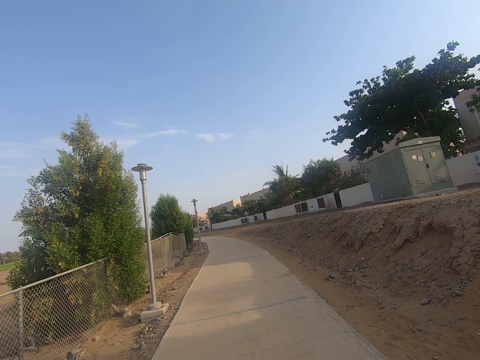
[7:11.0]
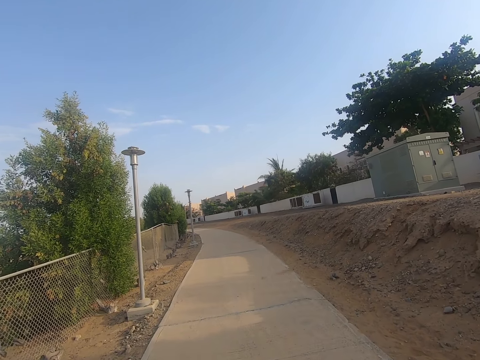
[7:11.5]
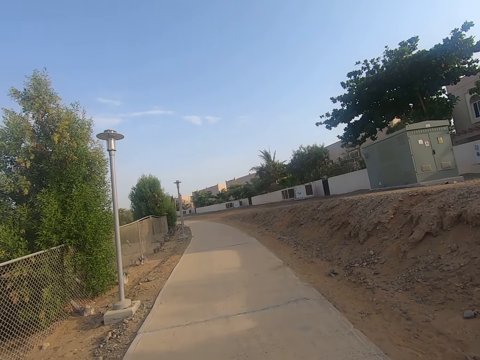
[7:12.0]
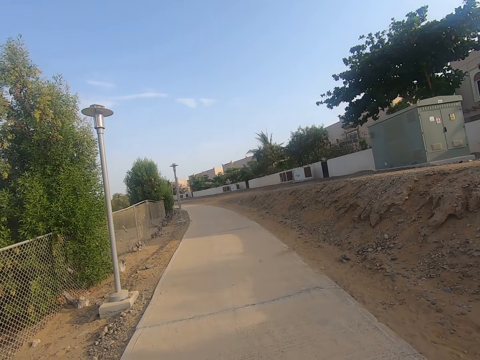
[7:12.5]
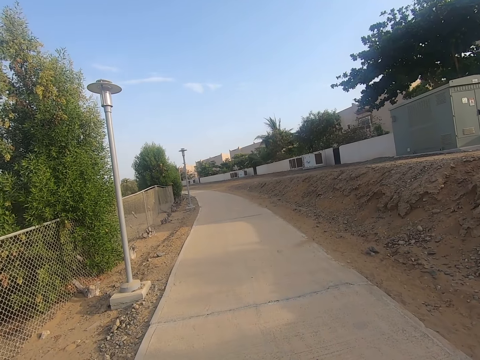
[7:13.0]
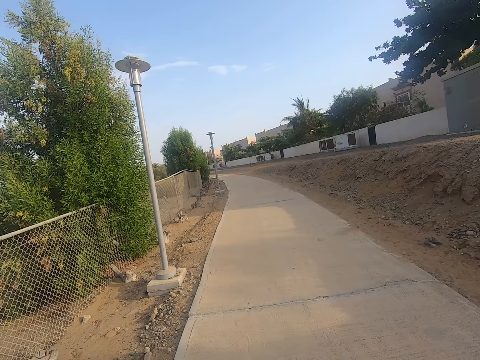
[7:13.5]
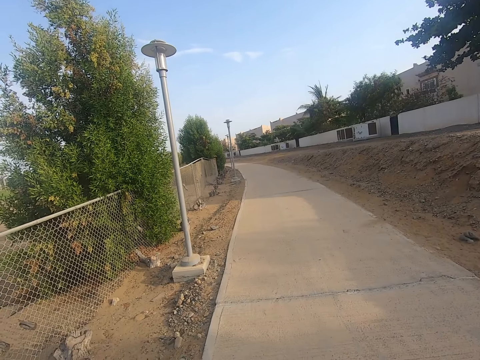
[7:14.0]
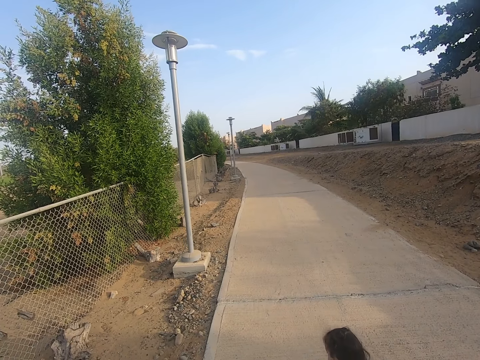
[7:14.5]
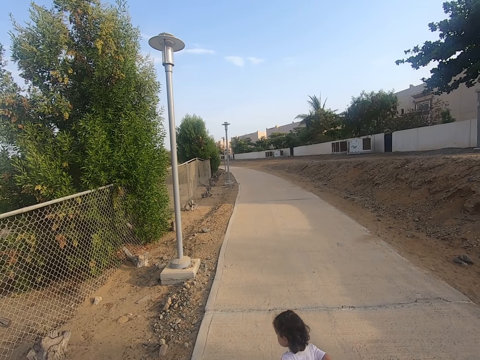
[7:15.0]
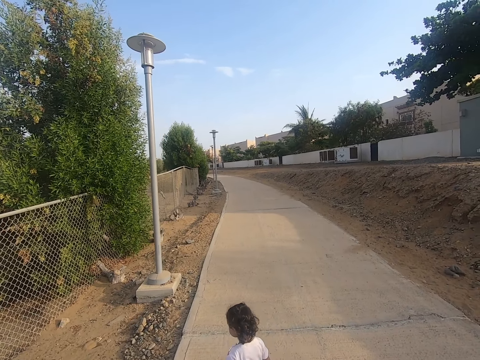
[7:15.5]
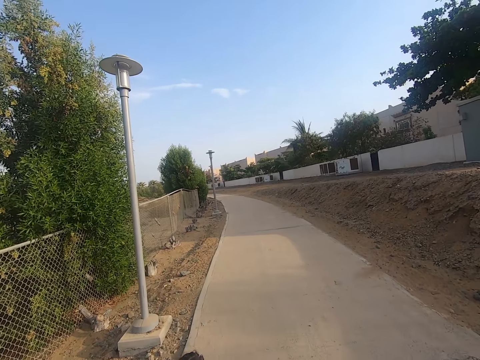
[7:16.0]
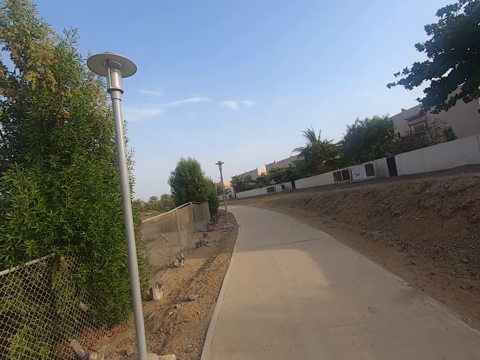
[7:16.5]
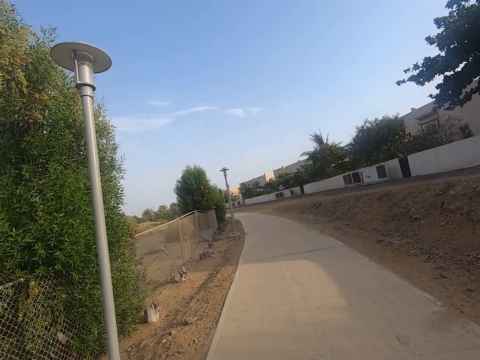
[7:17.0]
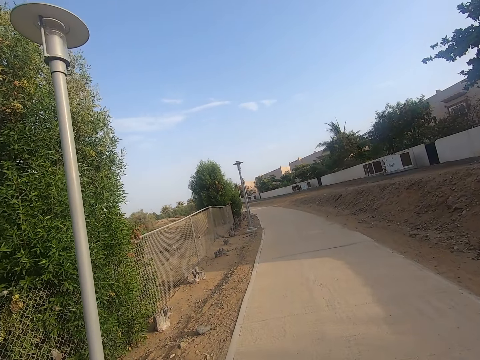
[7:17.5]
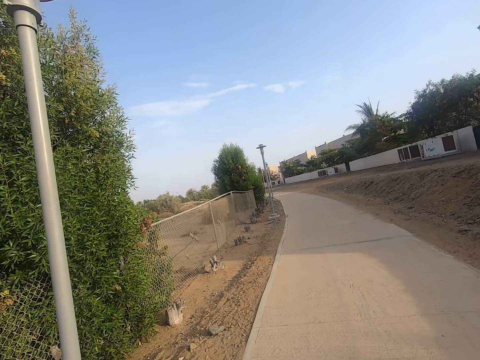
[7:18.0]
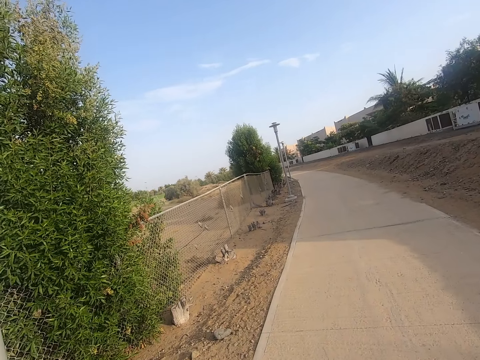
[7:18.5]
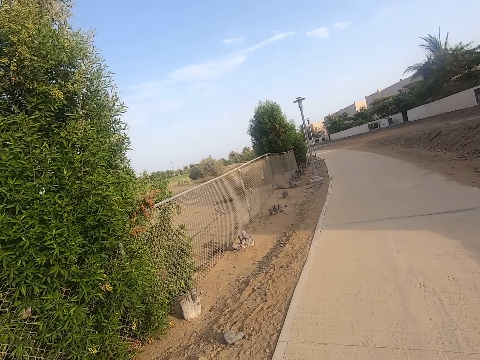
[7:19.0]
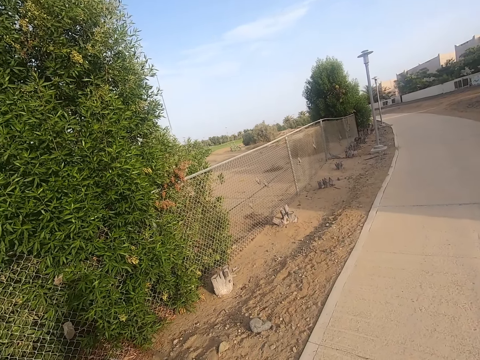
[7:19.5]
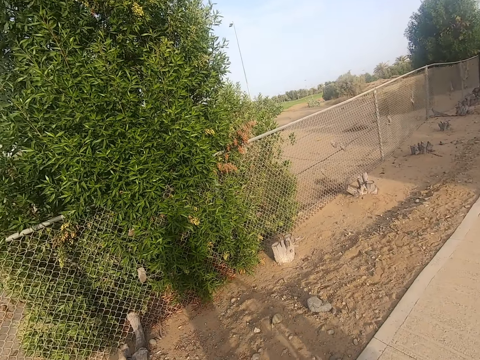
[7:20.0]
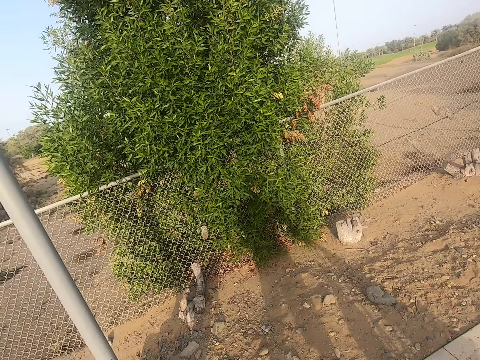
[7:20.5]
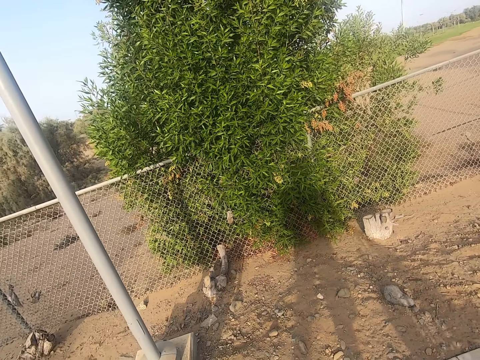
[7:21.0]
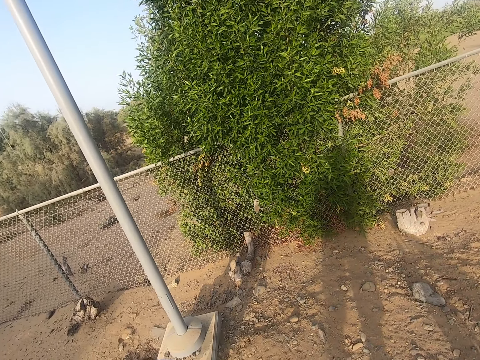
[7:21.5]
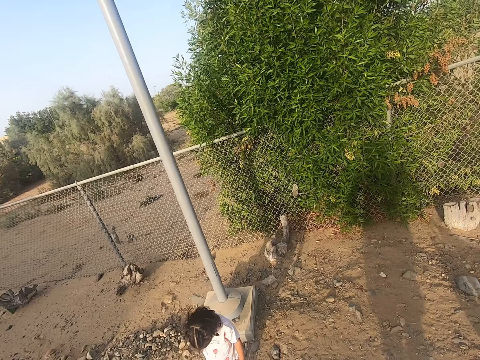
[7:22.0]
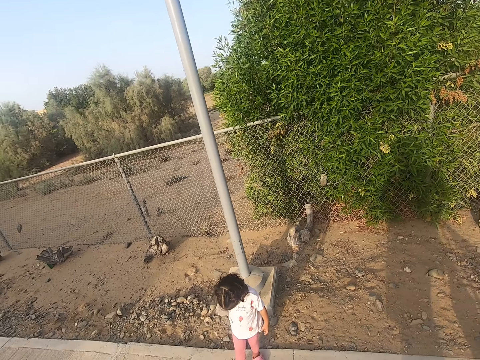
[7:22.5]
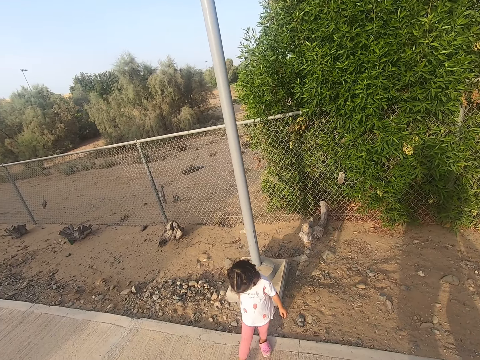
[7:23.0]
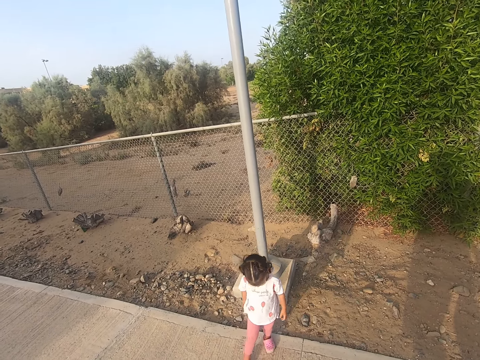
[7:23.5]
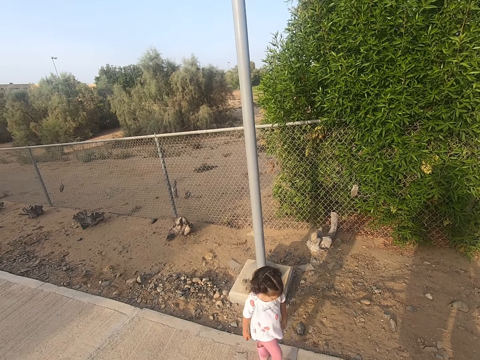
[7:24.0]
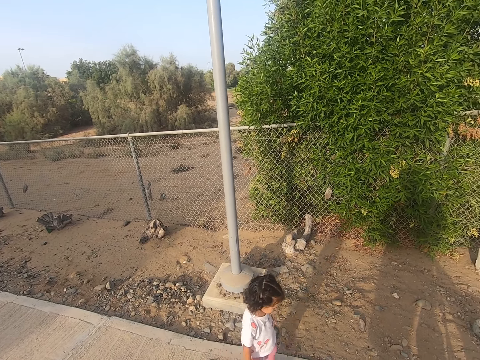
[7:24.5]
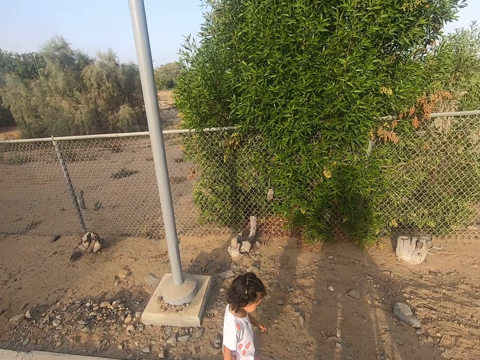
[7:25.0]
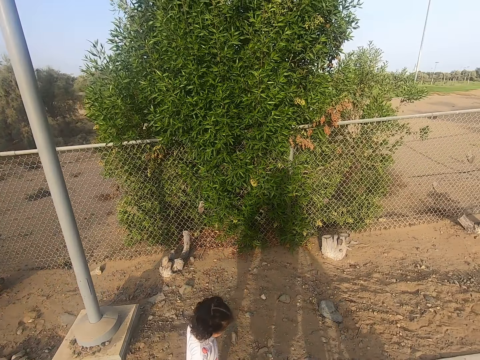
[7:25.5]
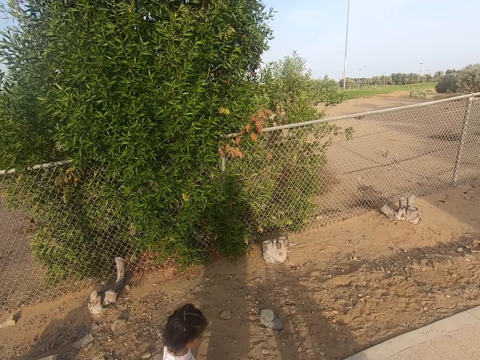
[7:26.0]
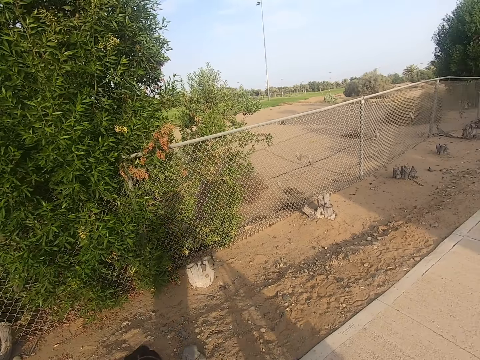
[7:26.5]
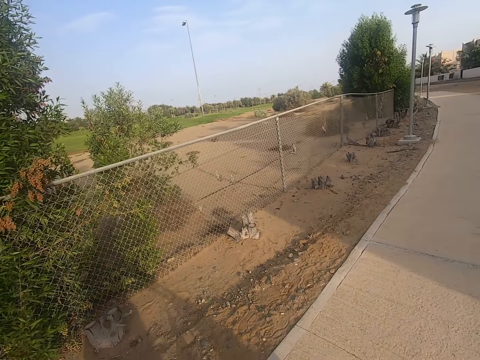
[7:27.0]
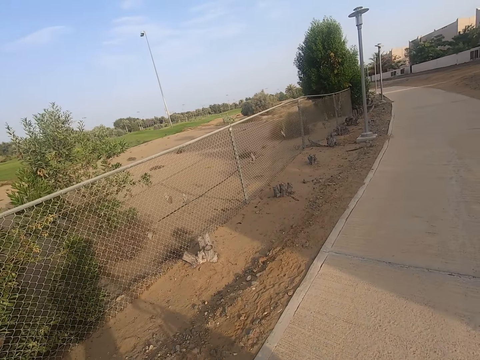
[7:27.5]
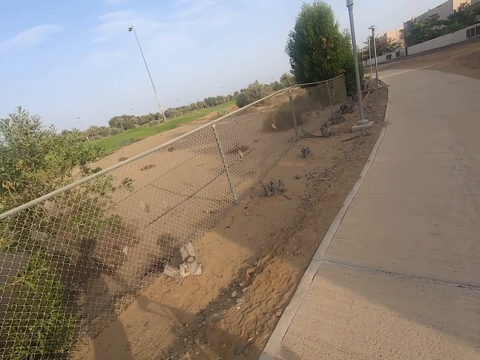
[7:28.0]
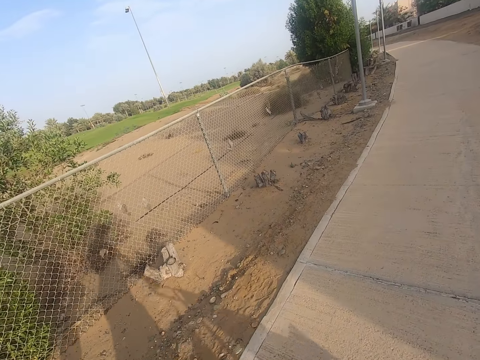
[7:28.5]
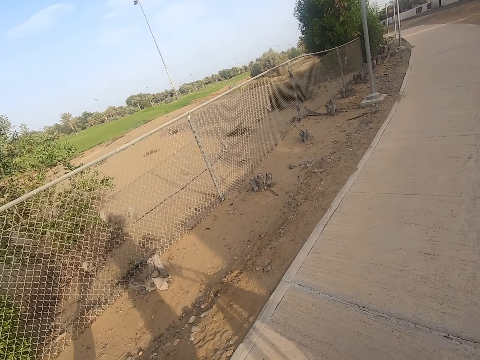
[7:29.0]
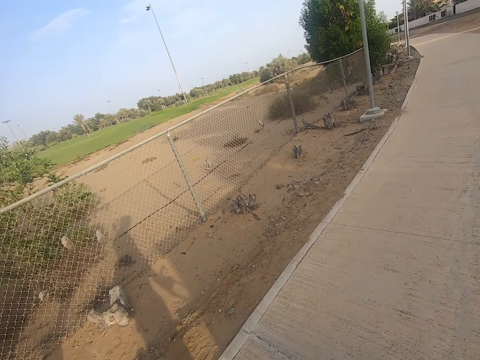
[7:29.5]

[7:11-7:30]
The camera wearer walks in the sidewalk. A child walks in the sidewalk. The camera wearer walks in the sidewalk. They look around. The camera wearer and the child stop along the road. The child walks in the sidewalk. The camera wearer and the child walk along the road.

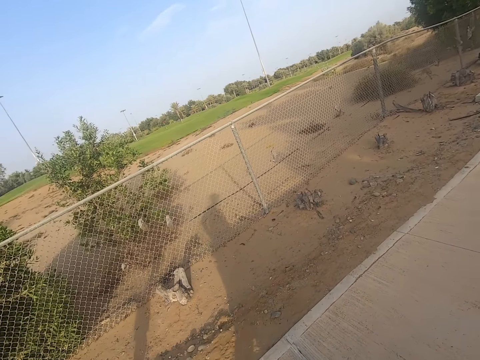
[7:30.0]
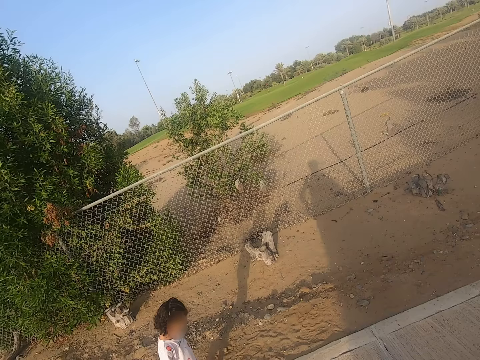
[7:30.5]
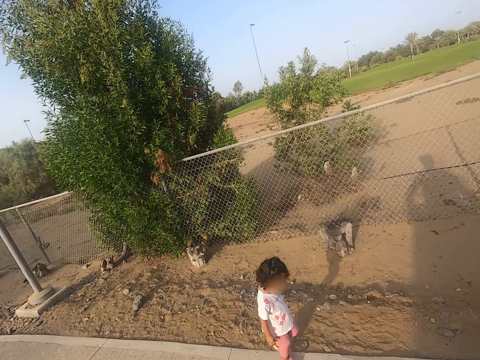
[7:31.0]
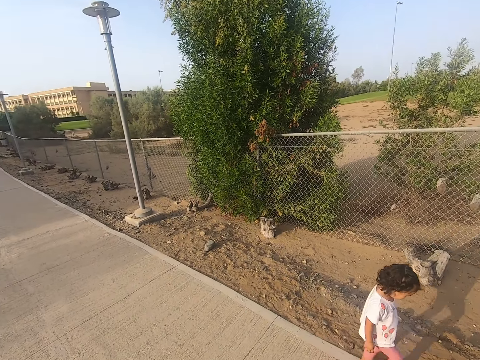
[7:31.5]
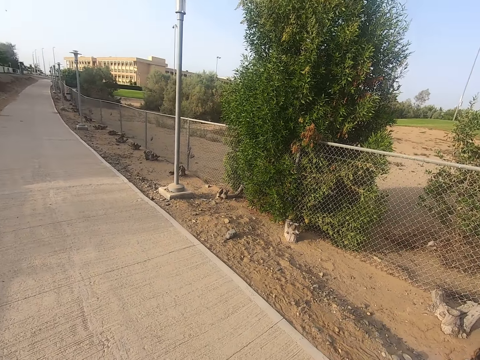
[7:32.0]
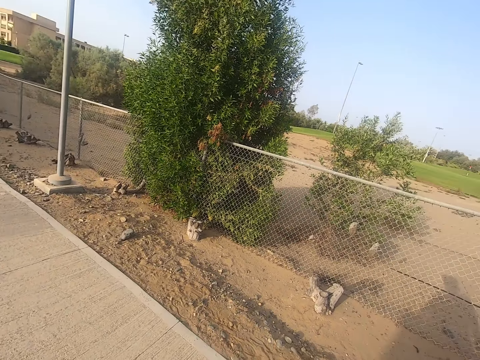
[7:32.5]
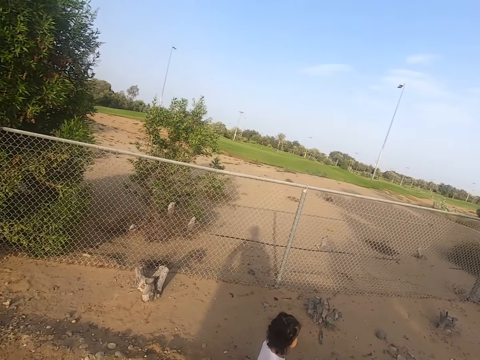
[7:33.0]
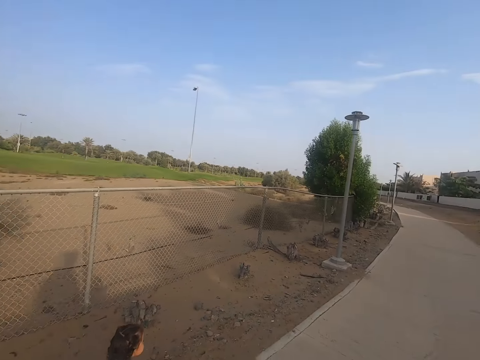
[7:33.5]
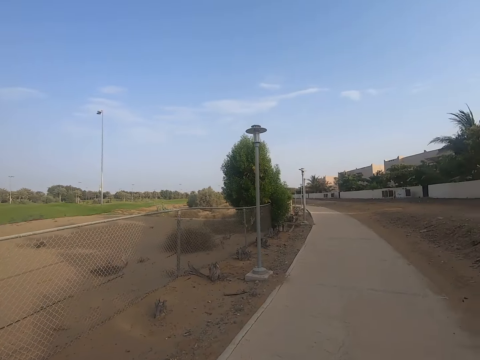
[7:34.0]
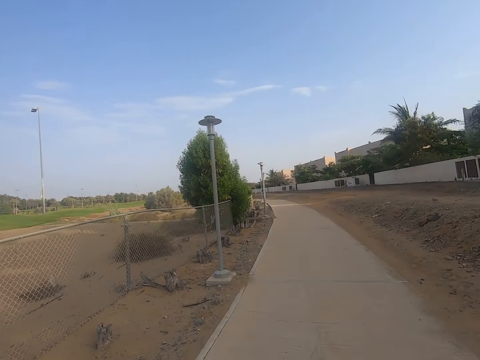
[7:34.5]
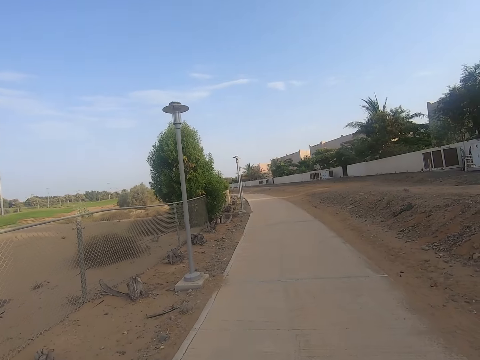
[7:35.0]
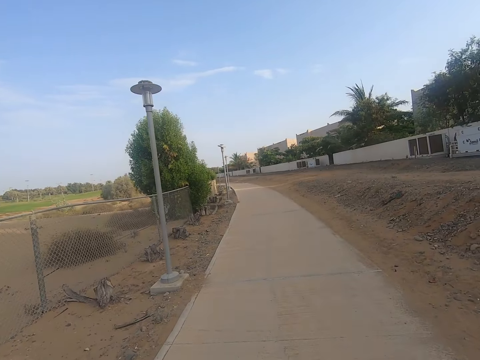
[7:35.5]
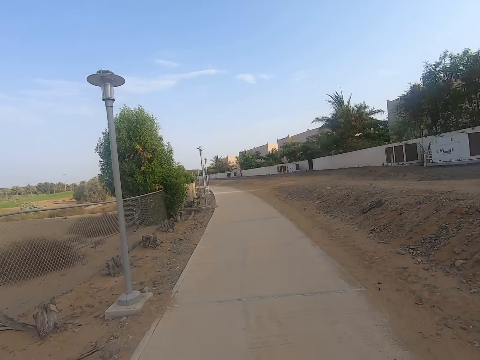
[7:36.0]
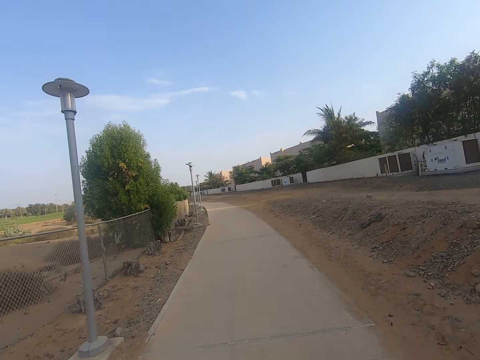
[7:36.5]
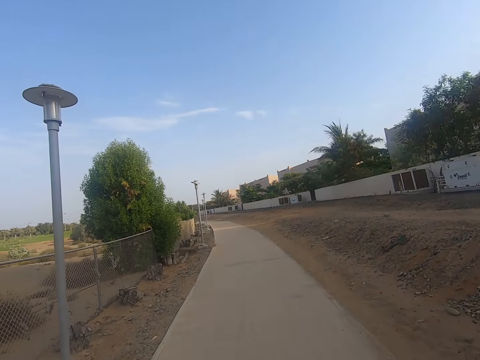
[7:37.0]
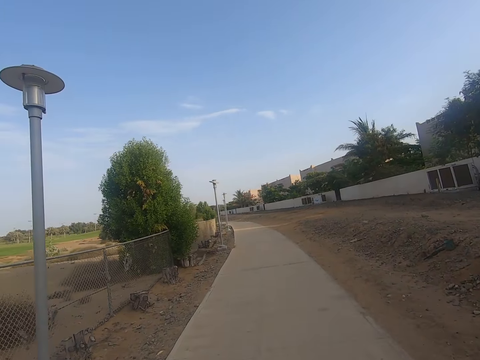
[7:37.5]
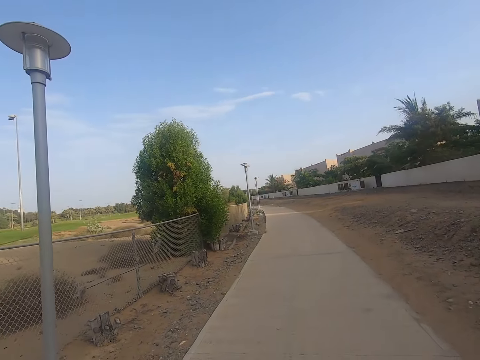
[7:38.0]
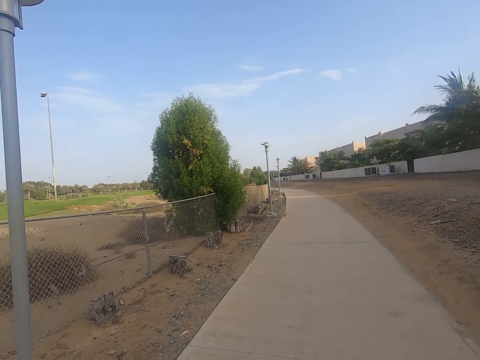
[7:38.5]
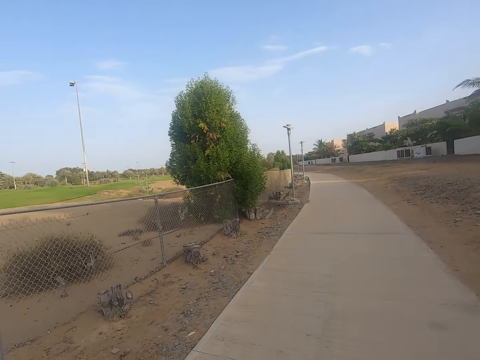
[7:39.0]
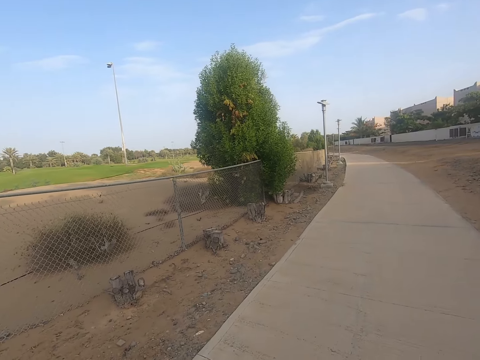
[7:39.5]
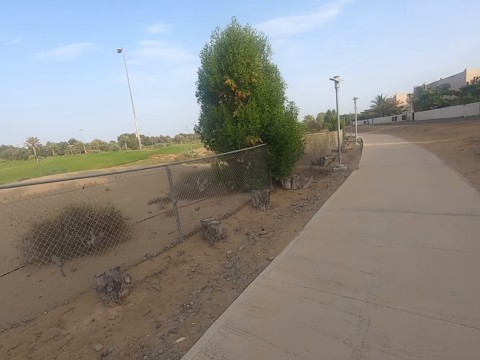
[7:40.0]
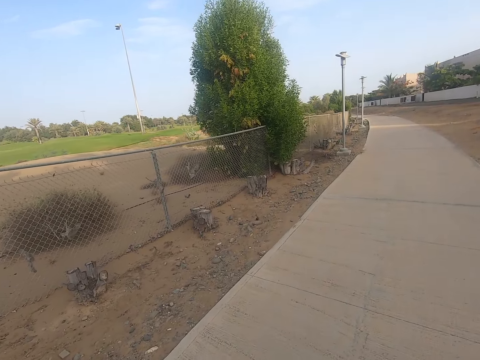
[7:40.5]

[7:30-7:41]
The camera wearer walks in the sidewalk. They walk in the sidewalk again.
